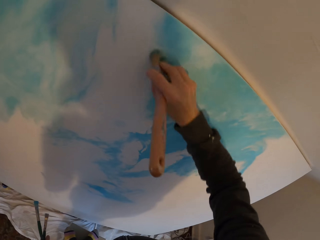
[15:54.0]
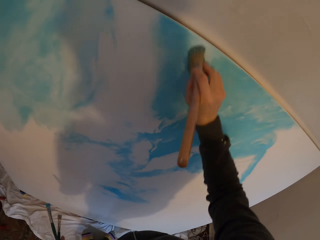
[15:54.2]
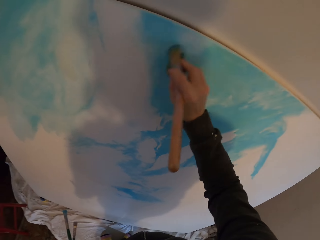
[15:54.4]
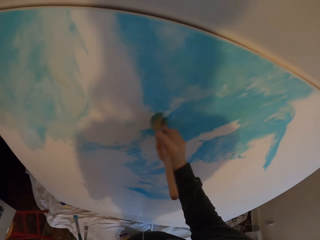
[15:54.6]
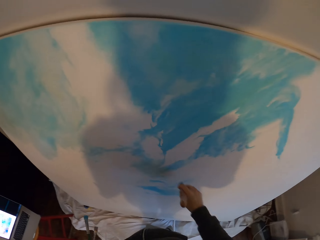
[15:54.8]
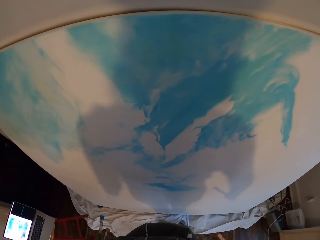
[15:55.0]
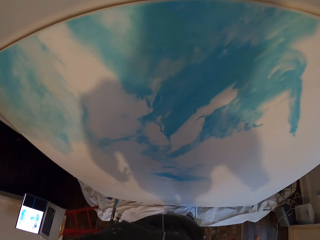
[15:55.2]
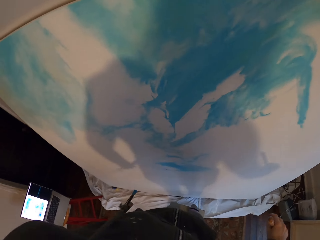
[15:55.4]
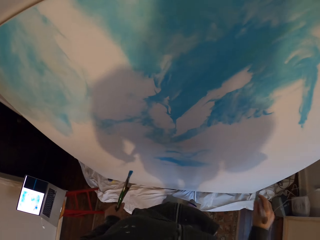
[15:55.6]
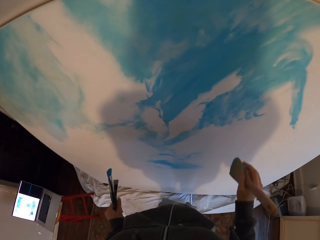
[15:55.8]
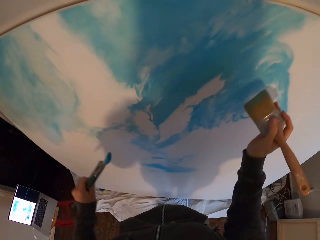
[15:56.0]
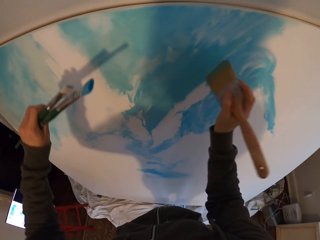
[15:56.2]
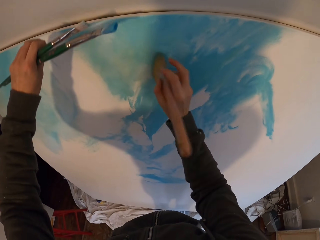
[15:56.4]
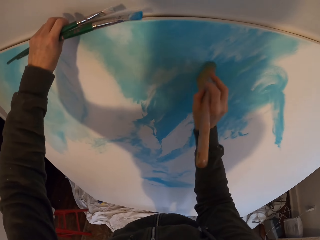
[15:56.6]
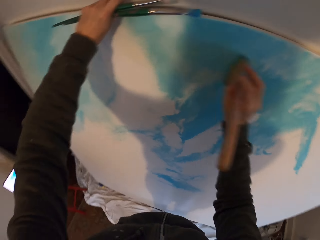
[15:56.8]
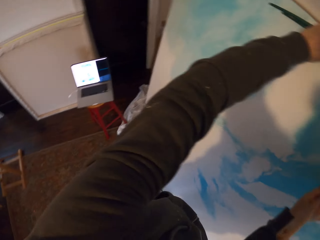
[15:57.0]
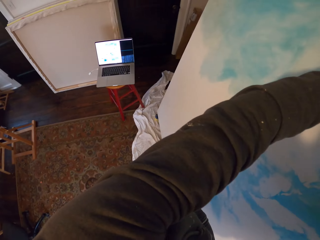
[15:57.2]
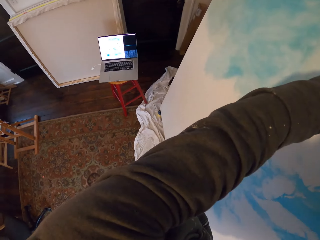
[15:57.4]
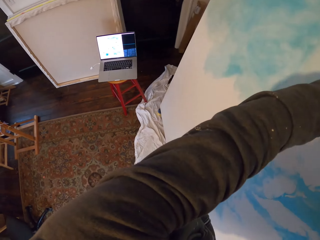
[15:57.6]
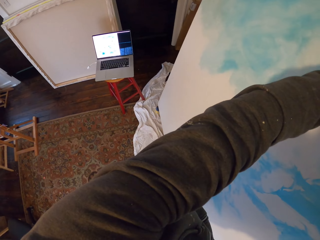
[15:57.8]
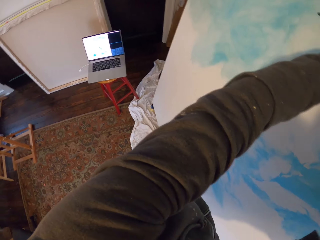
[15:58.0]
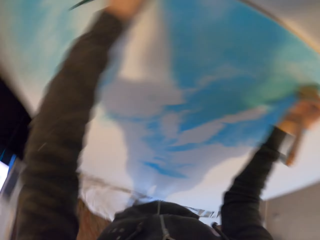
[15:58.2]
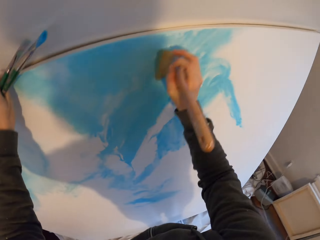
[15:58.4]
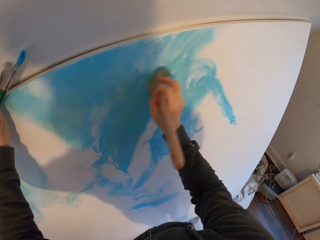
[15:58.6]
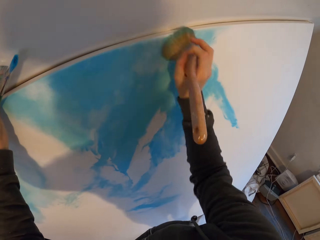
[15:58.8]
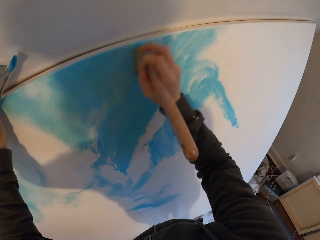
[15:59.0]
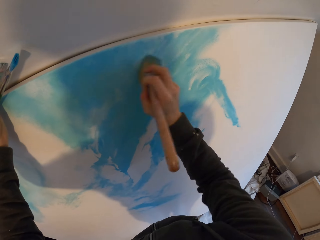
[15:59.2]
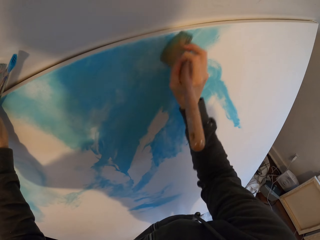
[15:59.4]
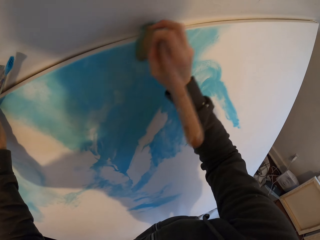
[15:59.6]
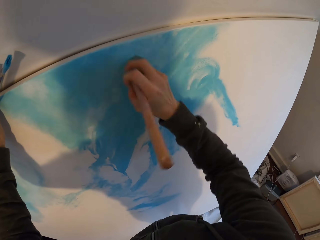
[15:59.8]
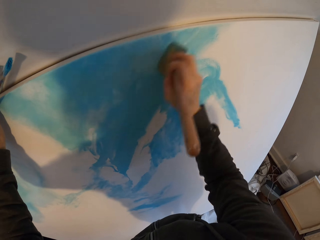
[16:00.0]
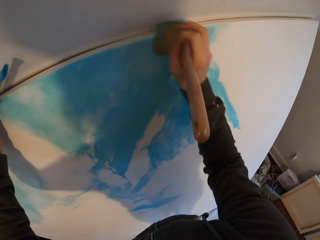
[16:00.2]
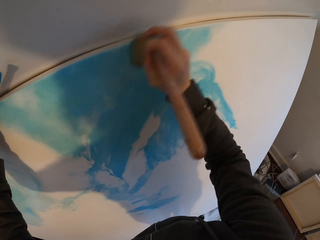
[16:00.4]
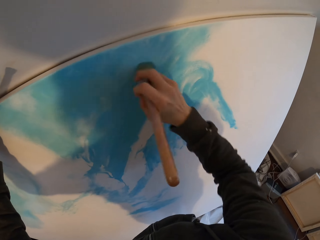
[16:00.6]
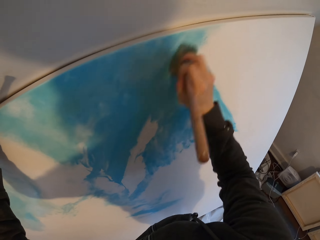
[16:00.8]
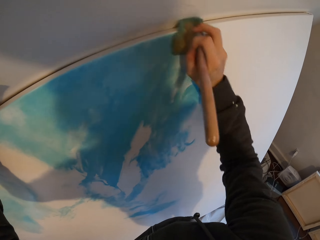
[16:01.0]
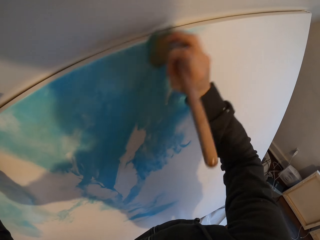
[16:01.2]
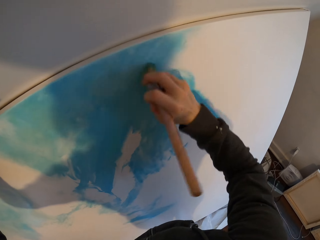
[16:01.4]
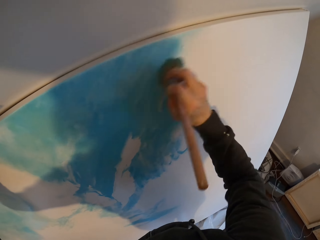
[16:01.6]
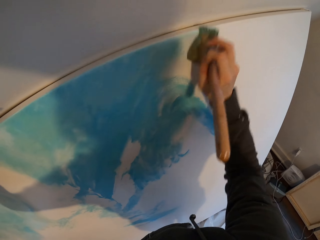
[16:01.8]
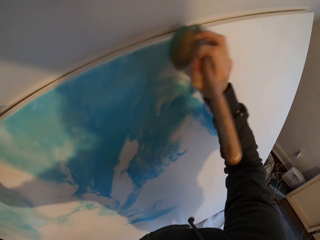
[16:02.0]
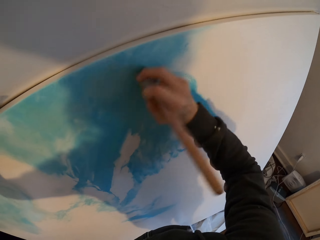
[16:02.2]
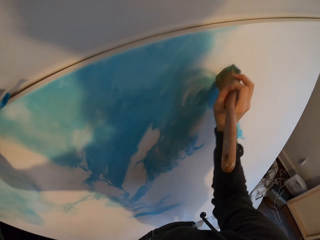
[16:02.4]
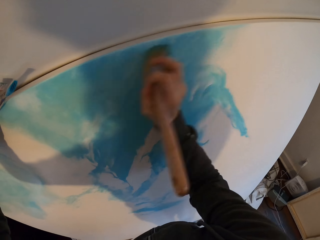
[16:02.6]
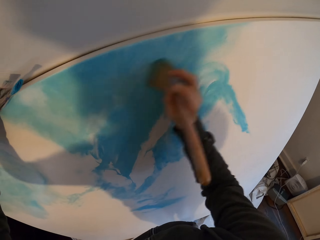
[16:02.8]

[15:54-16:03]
The camera wearer looks at the laptop. They paint the board. They look at the laptop. They paint the board.

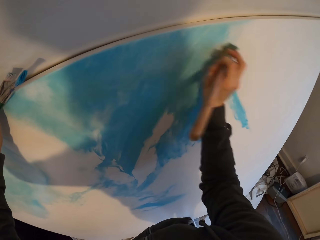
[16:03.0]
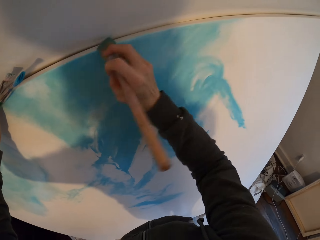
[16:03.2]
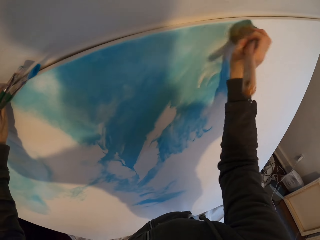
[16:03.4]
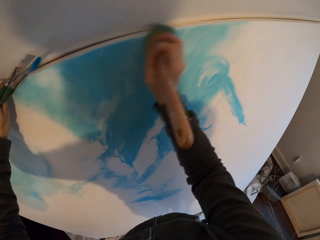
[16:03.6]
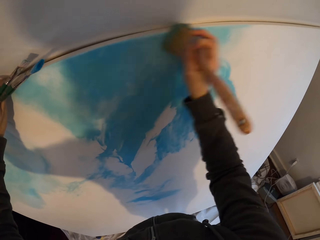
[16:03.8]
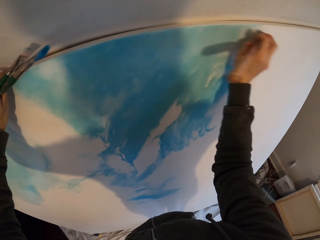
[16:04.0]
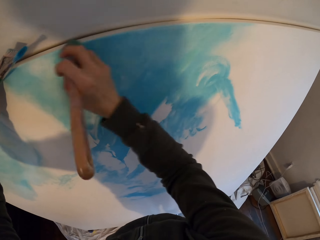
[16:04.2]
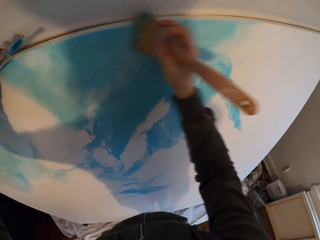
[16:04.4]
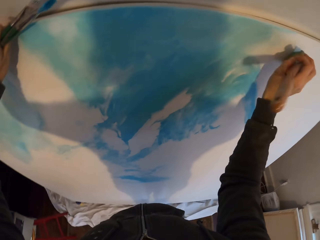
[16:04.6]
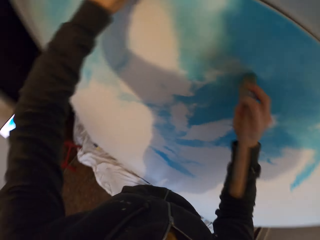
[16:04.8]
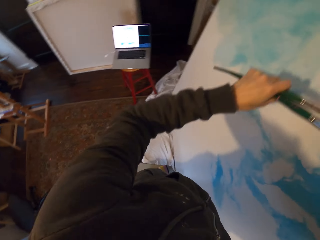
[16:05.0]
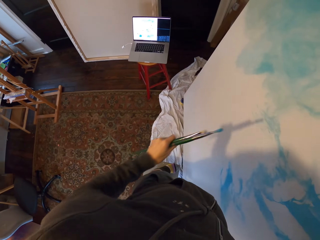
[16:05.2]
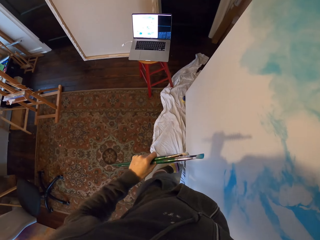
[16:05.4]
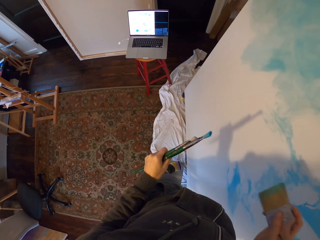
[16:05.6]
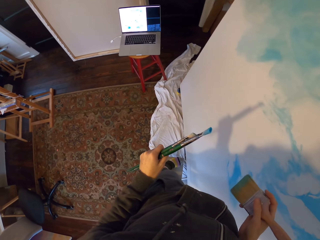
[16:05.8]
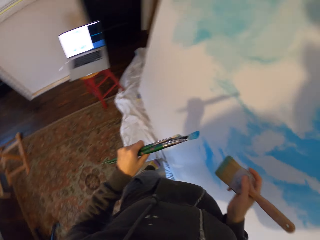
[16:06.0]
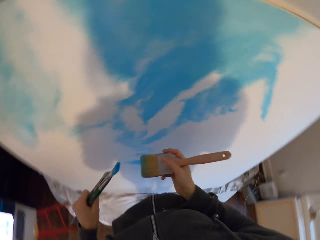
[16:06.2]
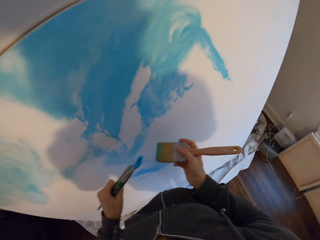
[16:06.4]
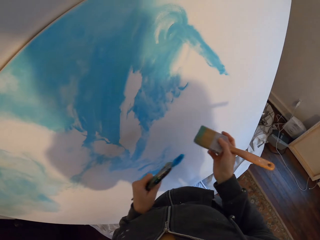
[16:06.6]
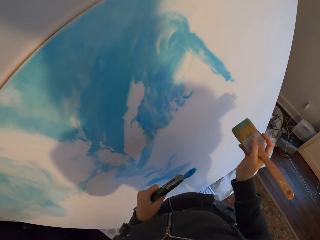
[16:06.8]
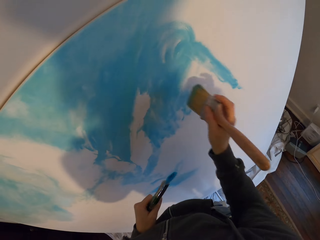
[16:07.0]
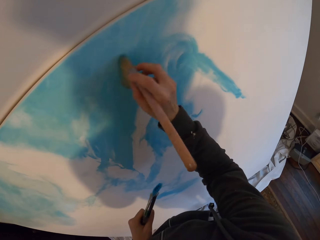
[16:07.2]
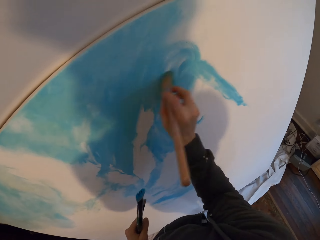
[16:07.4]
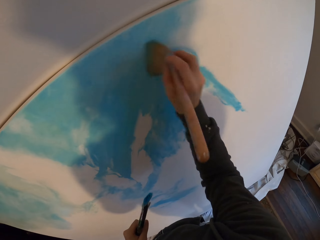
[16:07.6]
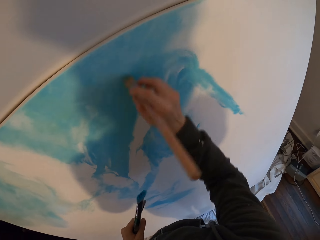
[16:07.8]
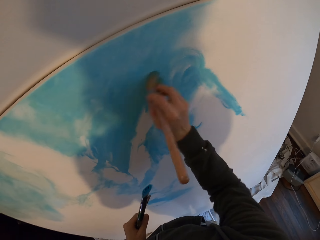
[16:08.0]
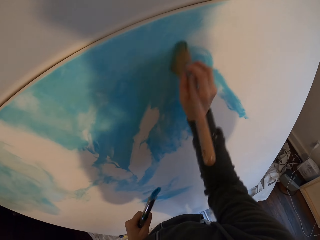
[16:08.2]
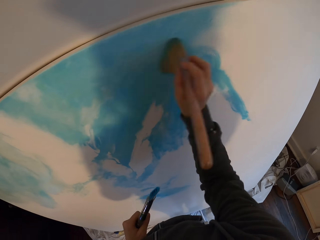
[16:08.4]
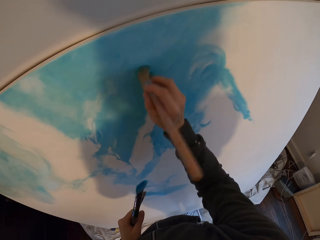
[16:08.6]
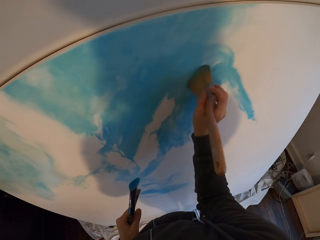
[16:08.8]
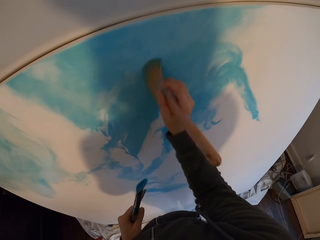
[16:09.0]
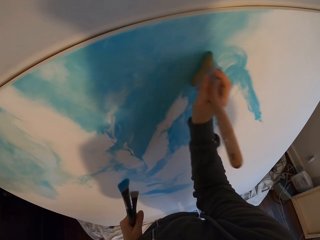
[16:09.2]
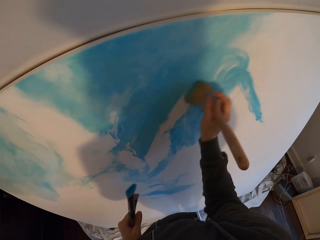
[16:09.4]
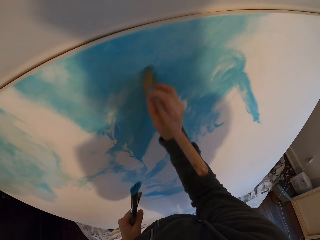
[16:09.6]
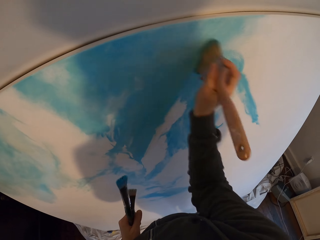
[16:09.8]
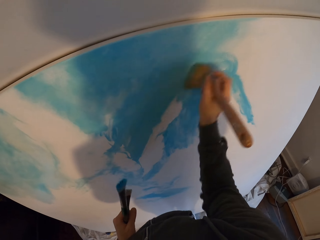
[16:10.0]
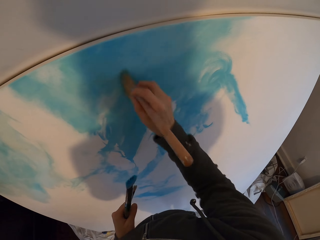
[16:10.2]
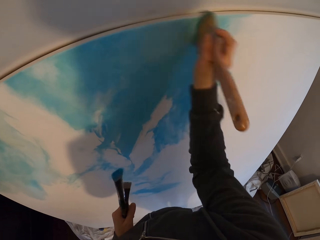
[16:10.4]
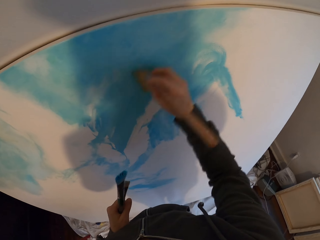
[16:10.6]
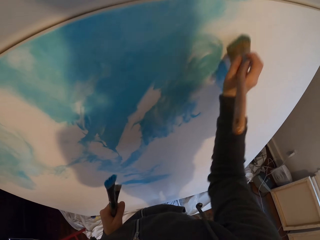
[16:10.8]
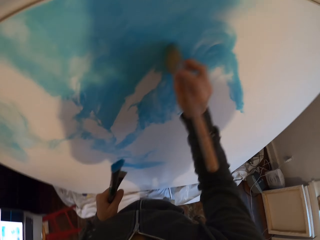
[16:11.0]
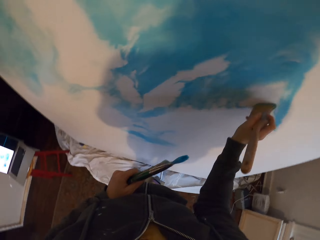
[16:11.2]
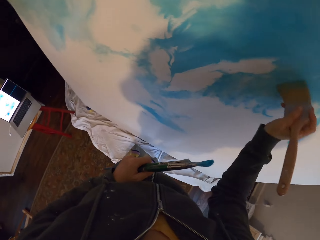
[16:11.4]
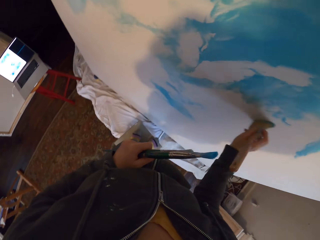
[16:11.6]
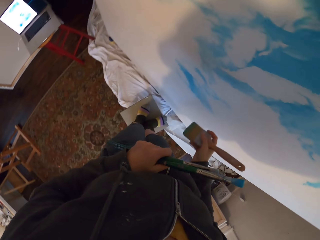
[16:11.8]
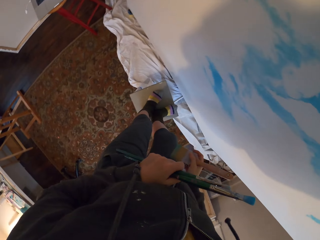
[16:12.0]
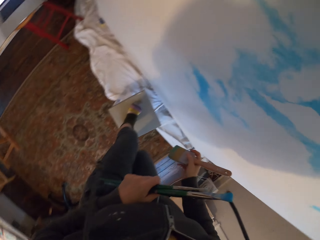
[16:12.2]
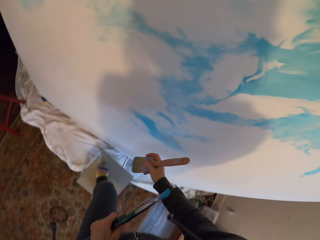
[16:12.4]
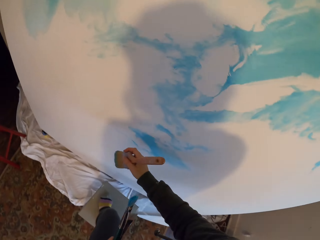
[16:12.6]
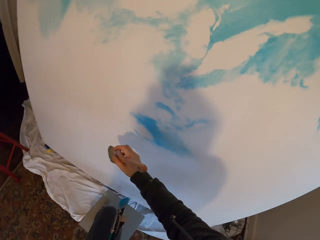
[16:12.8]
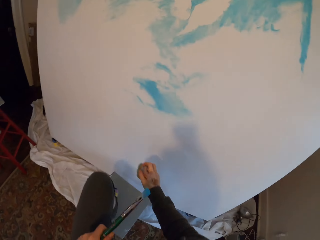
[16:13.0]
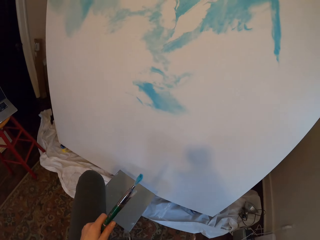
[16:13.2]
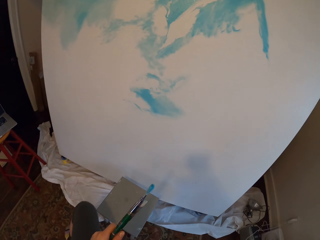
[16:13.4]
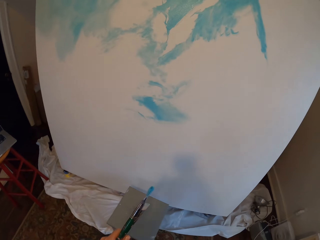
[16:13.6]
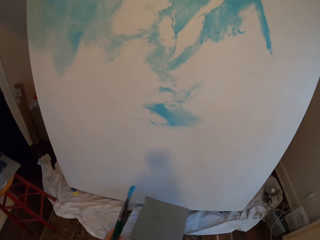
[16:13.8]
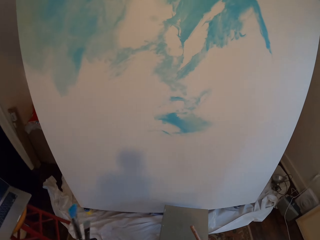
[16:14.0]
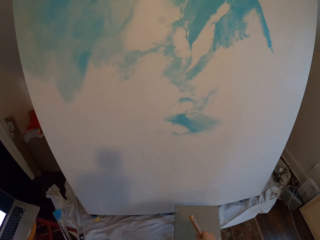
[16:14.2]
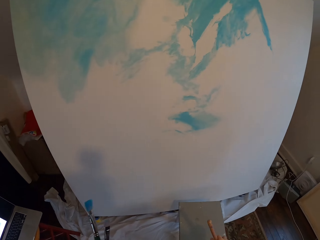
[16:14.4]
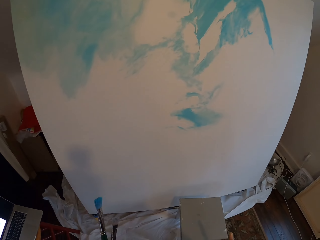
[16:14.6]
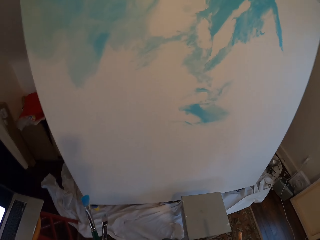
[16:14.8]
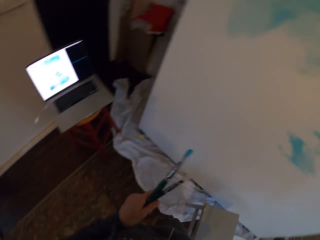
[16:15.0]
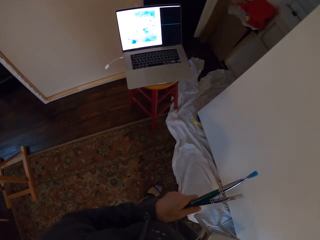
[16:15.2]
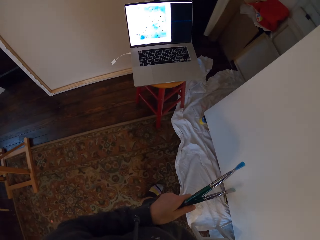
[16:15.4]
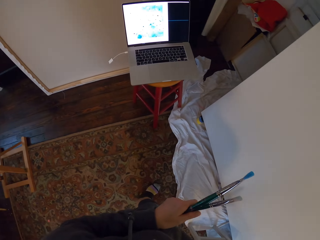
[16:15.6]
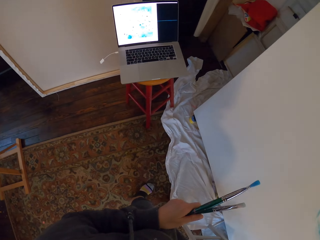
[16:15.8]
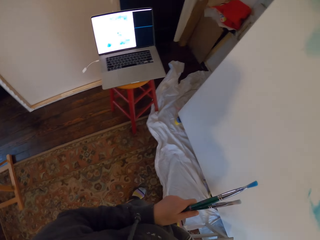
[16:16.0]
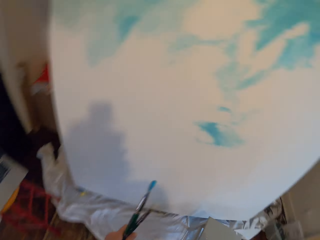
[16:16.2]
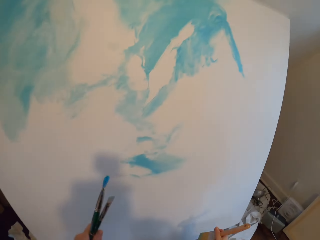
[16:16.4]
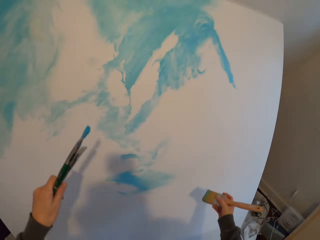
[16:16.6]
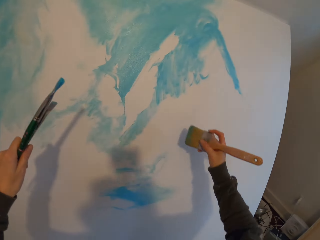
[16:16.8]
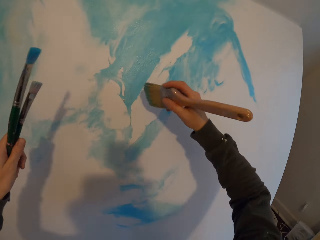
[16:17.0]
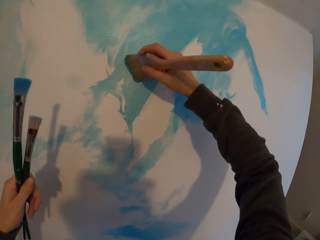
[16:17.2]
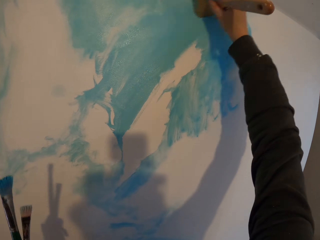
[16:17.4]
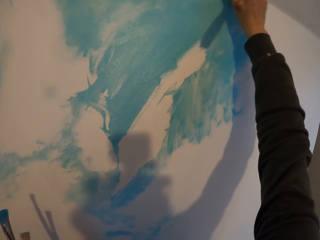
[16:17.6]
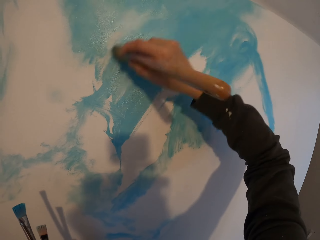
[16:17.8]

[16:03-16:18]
The camera wearer looks at the laptop. They paint the board. They look at the laptop. They climb down a stool. They look at the laptop. They paint the board.
